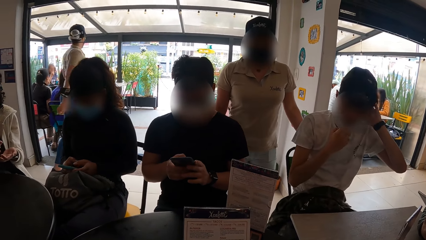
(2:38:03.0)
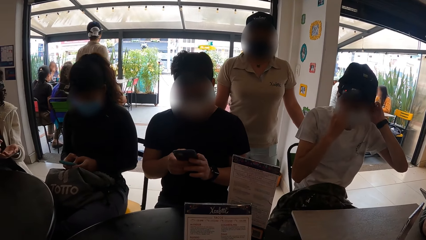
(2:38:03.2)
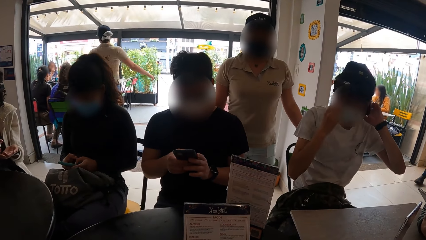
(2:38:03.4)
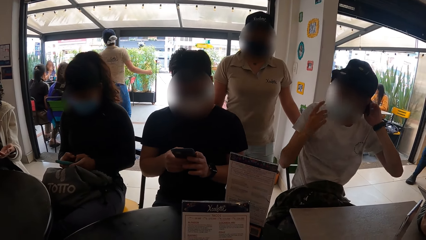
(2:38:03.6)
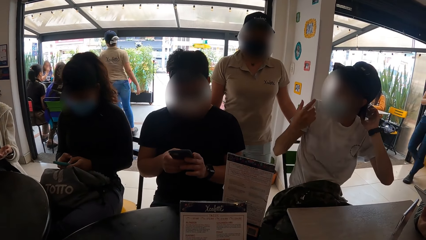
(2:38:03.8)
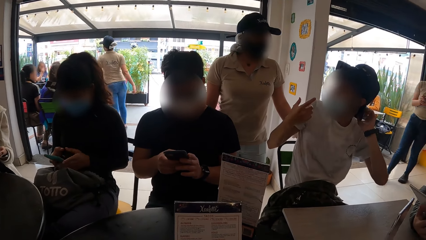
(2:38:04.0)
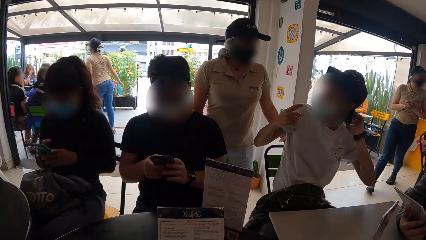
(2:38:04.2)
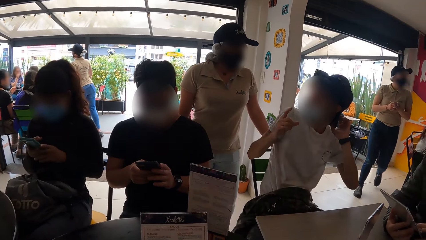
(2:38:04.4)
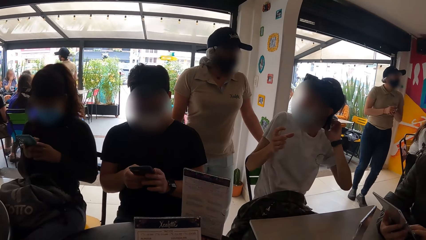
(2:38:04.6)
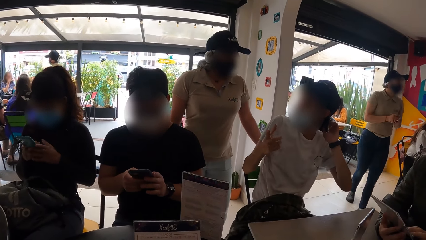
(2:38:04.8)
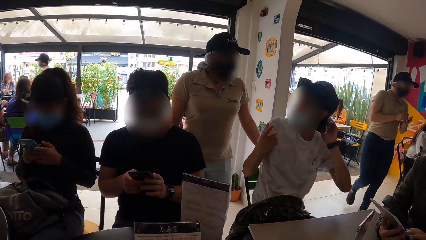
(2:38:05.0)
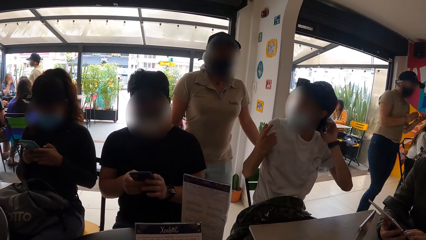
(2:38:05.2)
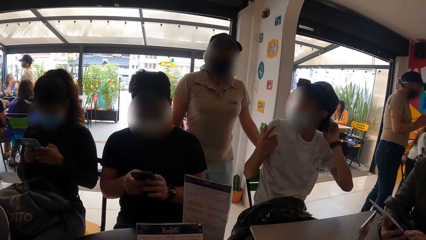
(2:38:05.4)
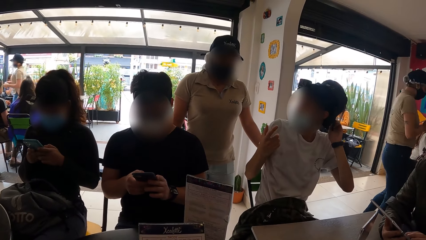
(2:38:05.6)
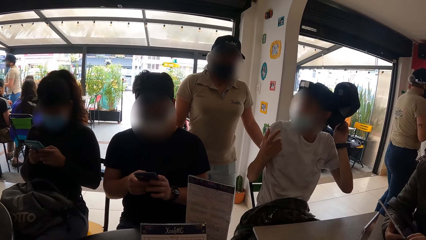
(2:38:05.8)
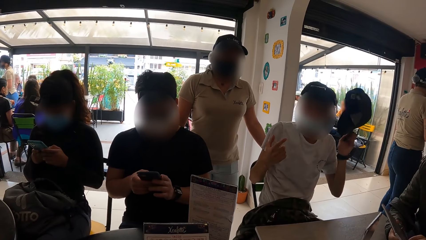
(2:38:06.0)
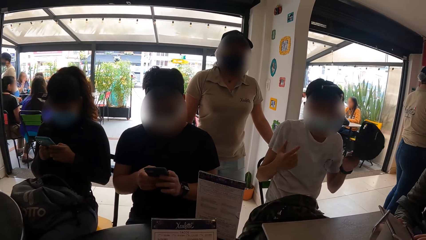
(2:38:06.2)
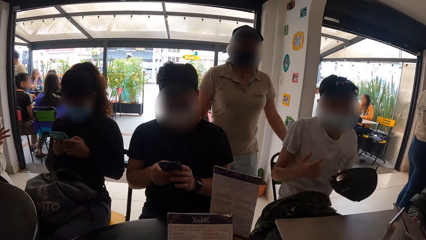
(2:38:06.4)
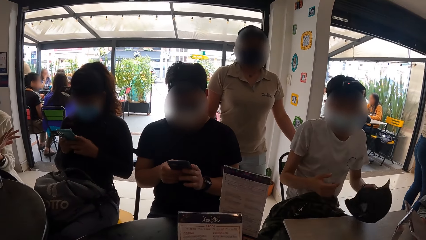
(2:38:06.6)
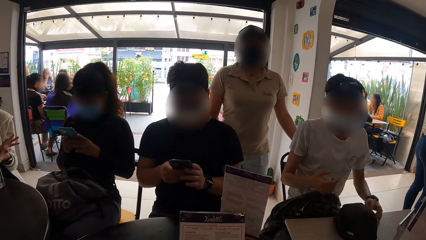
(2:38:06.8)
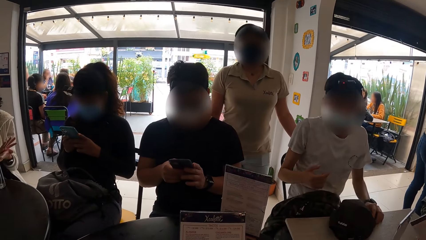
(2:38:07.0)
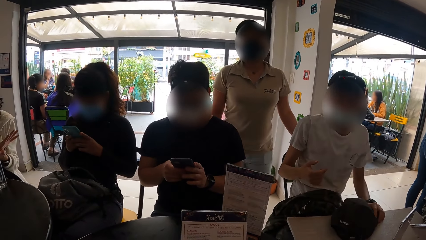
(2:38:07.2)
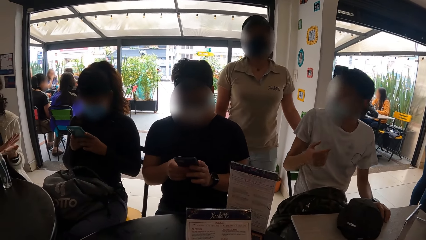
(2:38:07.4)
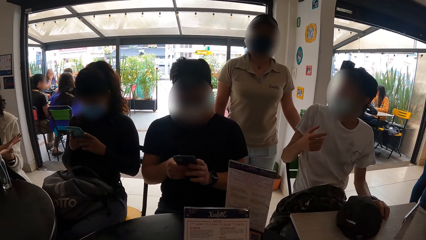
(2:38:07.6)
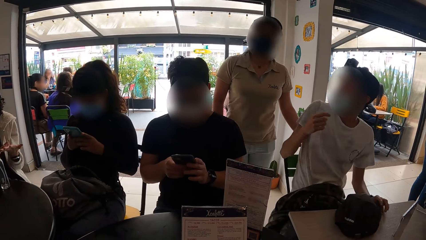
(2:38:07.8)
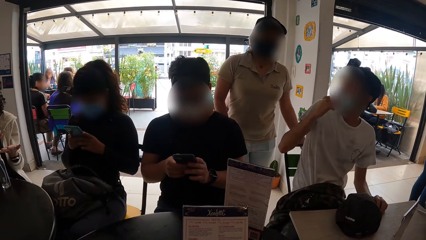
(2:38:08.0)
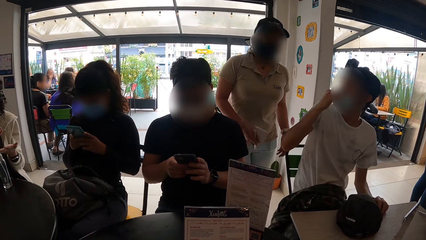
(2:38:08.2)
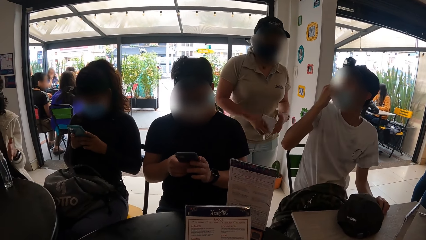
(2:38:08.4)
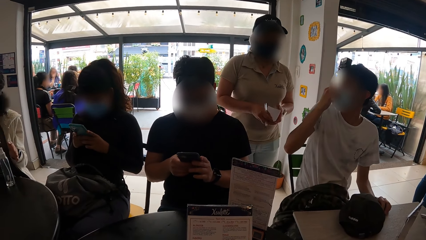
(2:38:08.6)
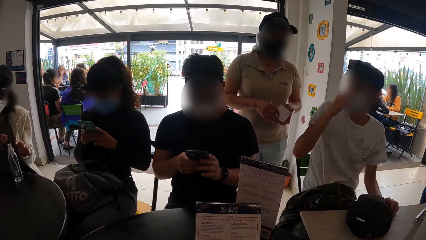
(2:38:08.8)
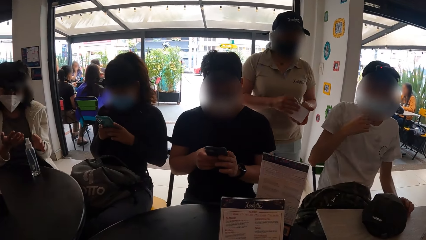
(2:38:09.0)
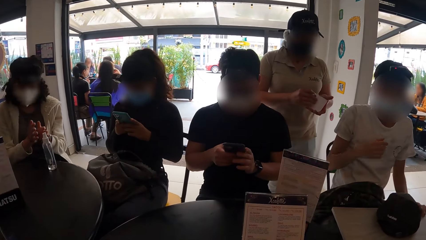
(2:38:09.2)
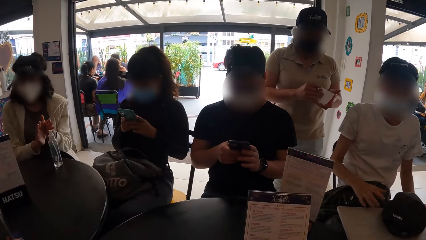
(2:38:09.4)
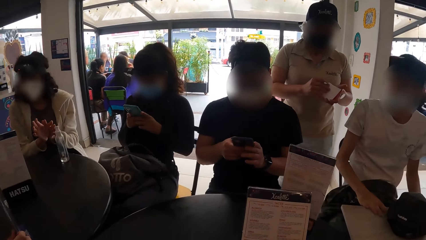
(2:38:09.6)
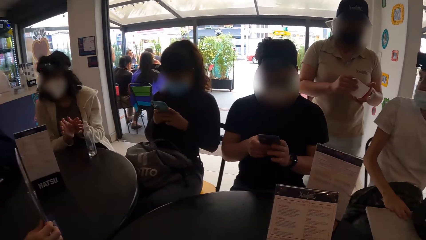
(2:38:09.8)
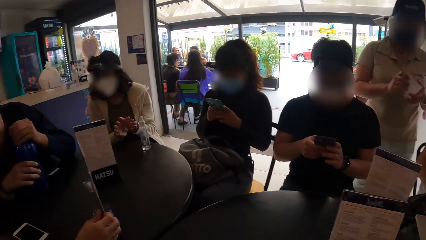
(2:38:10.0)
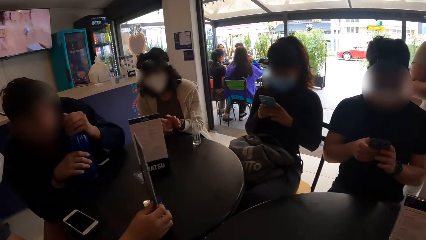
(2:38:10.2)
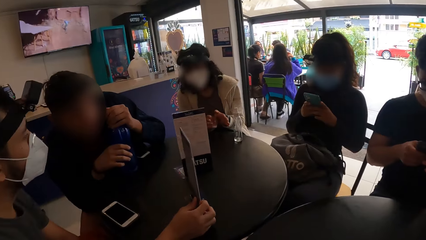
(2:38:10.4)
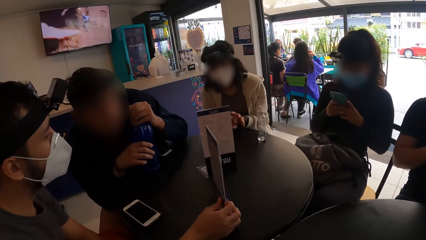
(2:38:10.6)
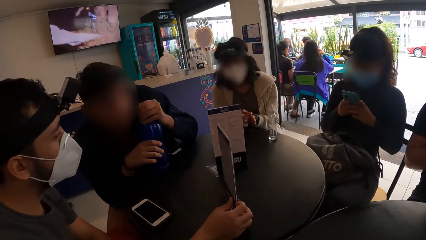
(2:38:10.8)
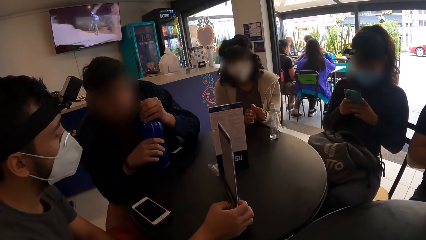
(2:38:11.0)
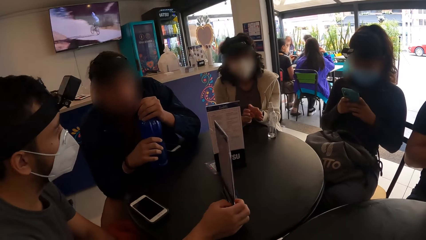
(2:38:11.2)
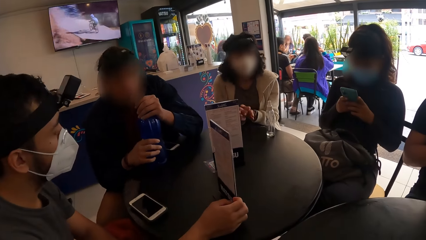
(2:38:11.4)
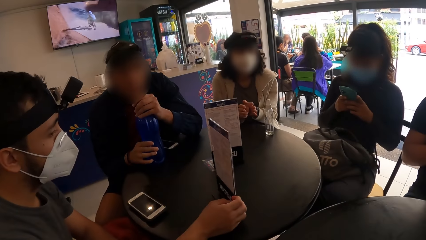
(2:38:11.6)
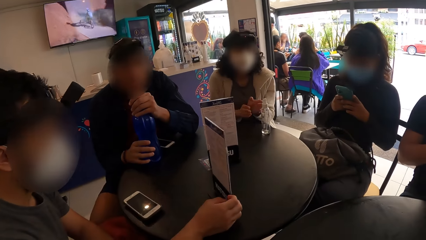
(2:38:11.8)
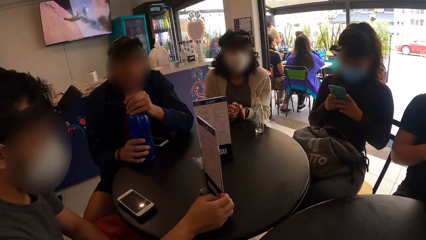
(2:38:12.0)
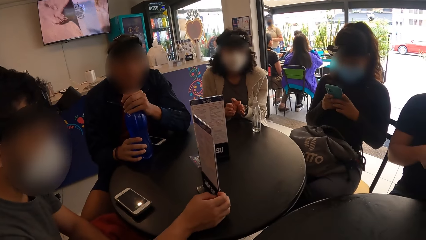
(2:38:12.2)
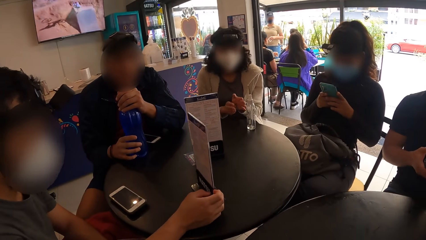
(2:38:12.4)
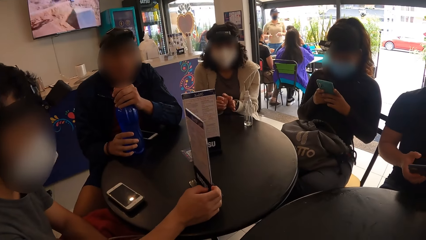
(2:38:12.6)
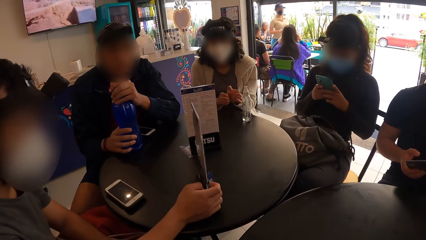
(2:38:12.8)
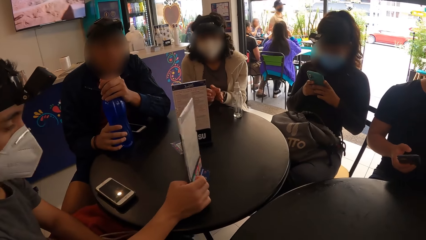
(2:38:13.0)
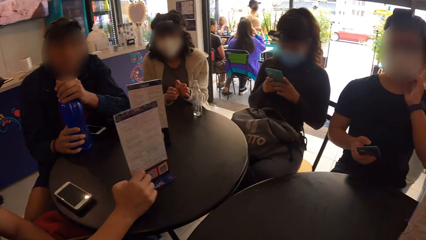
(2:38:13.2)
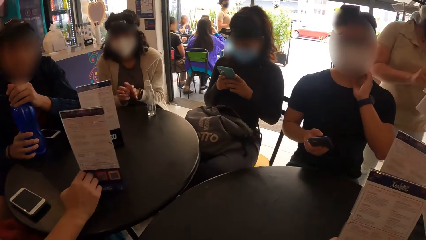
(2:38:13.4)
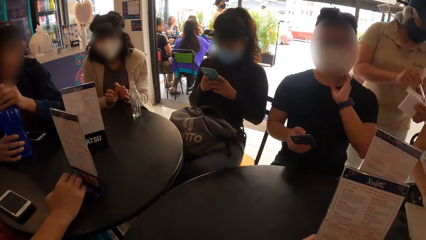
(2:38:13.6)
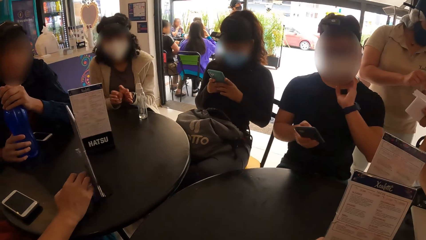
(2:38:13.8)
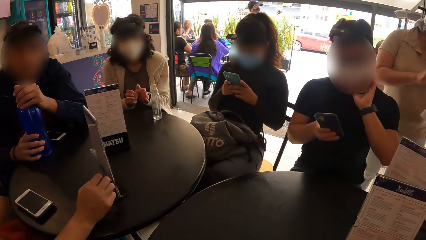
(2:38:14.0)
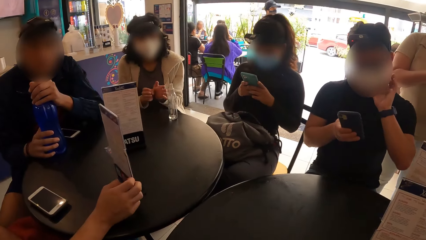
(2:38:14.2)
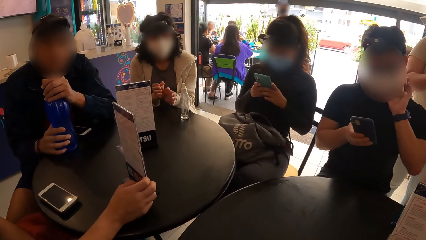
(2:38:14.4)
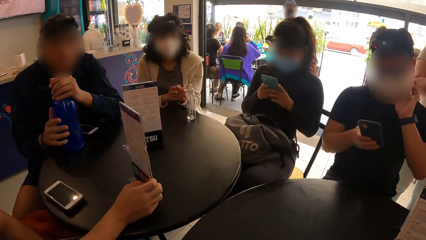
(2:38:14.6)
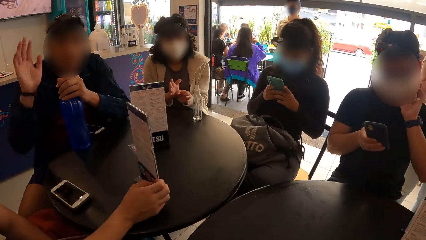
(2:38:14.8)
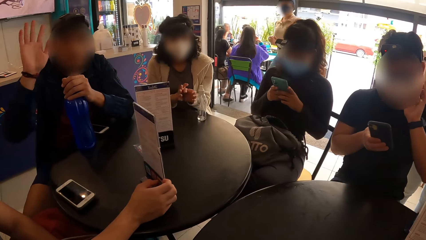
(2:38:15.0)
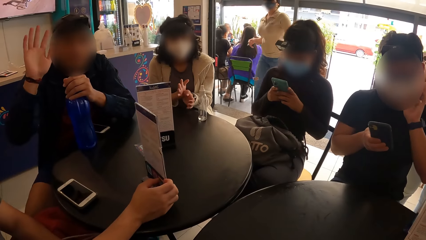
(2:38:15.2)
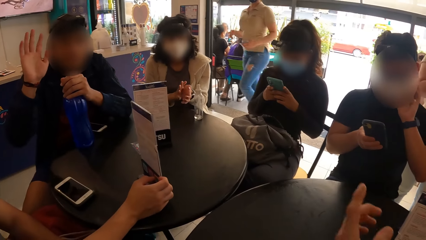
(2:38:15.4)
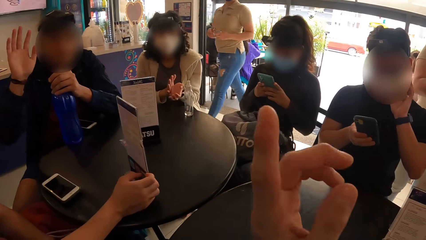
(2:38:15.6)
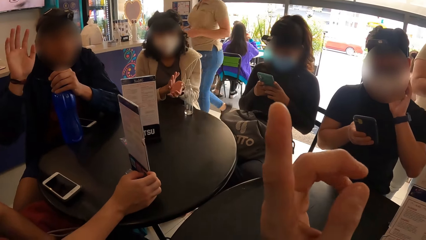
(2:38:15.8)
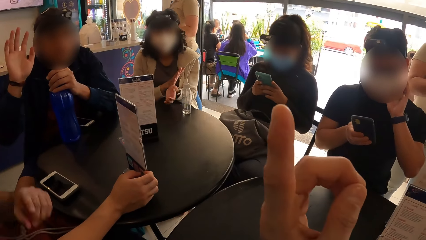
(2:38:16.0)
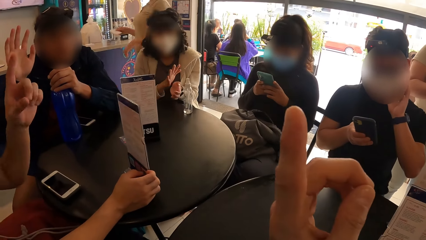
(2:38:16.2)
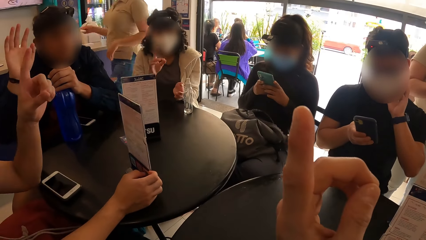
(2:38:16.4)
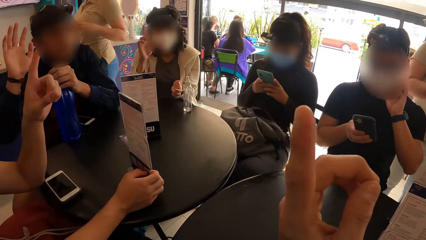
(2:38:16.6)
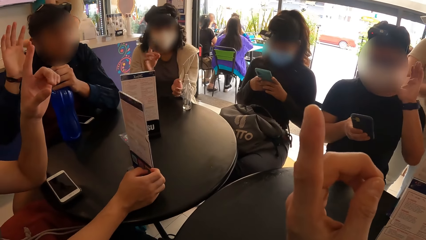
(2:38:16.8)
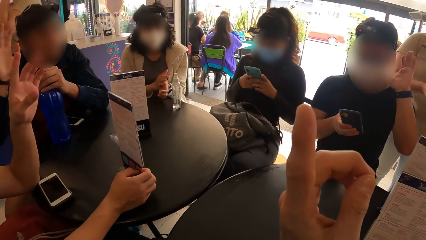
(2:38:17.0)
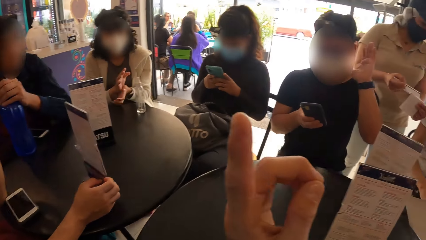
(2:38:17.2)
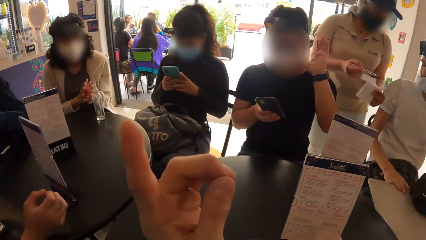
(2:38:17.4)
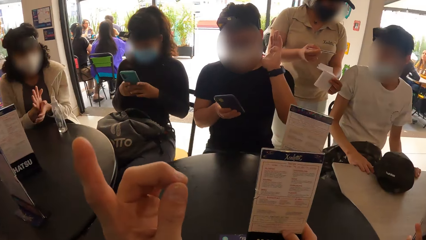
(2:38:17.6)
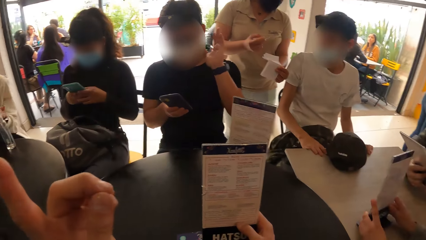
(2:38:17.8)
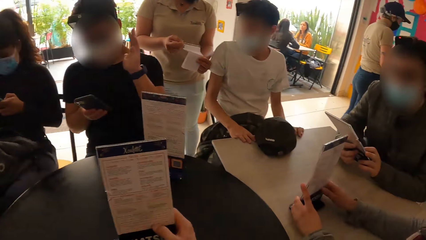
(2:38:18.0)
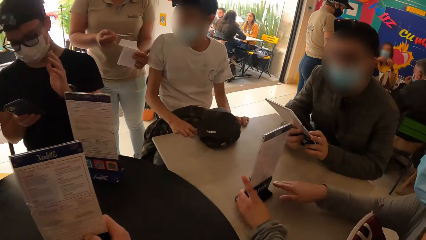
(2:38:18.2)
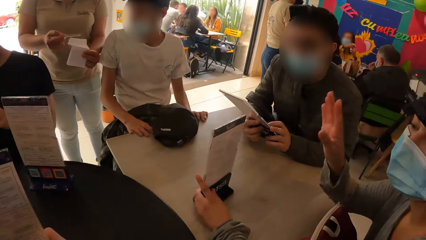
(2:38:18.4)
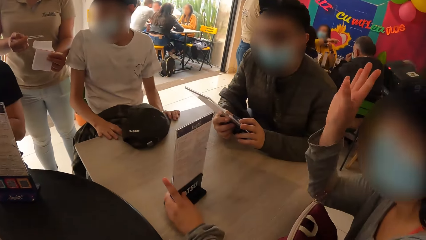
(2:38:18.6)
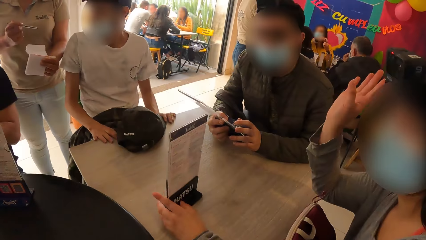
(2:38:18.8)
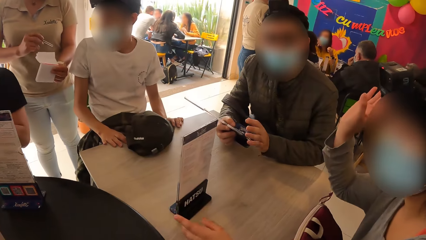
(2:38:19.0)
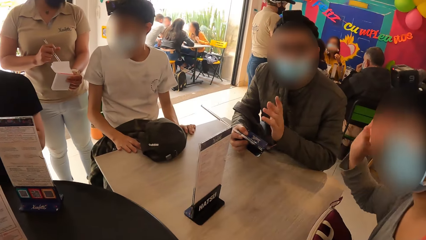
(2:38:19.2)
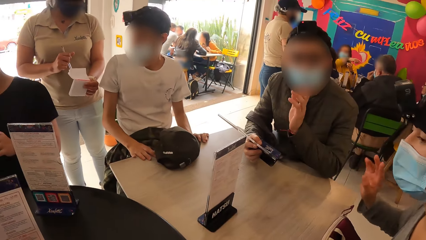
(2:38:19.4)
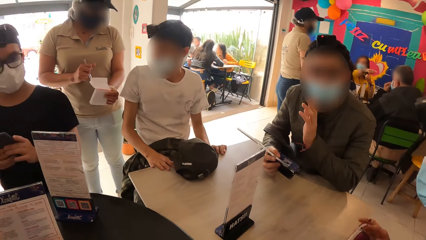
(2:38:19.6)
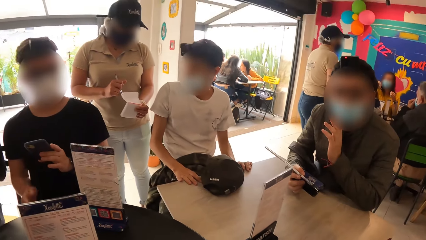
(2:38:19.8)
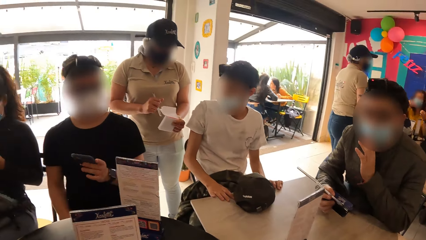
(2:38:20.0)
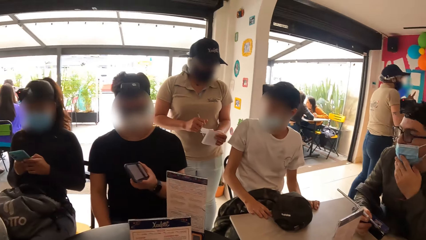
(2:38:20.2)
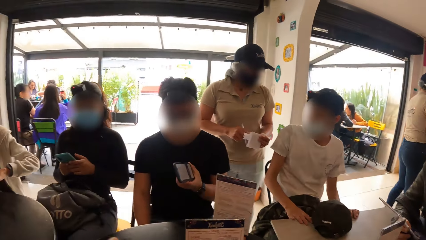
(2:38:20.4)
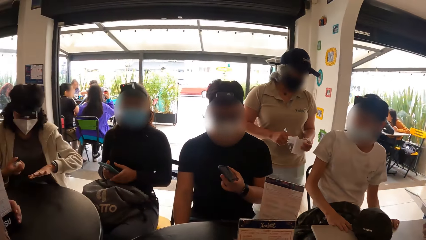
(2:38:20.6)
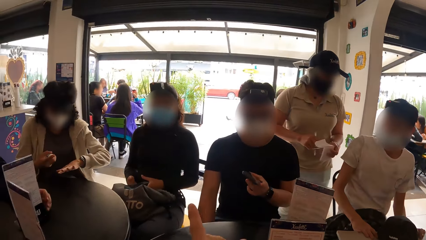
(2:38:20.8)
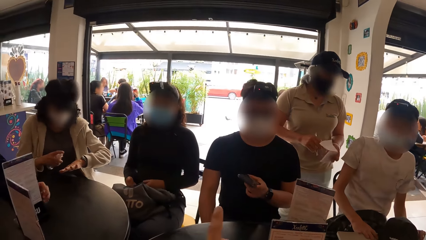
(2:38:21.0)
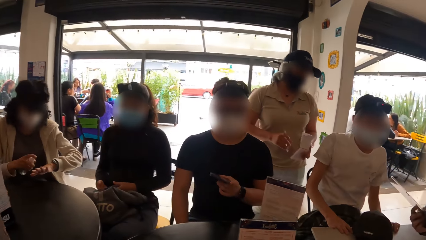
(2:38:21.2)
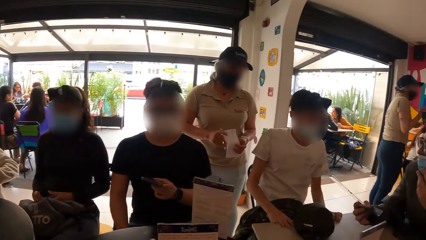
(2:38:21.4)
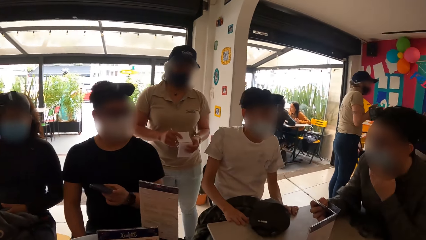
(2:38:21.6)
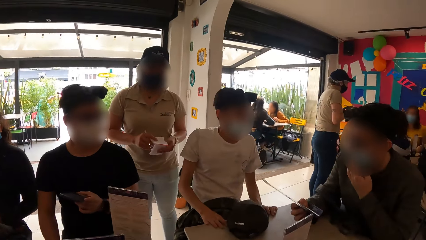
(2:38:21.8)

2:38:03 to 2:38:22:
A man interacts with a woman. The man removes the cap from his head with his right hand and drops the cap on the table. Another man holds a bottle with both hands. The second man waves his right hand to the camera wearer. The camera wearer lifts his left hand upward. He makes gestures. A third man raises his left hand. Another woman lifts her right hand upwards. The second woman rubs her palm with her hand. The camera wearer makes stares around the room. A fourth man lifts his right hand upward. A fifth man lifts his left hand up.
